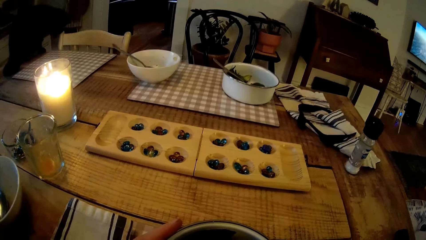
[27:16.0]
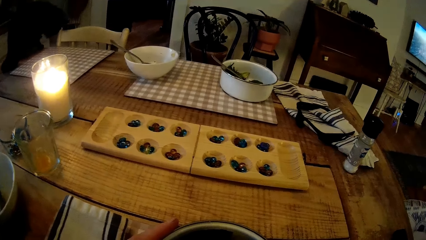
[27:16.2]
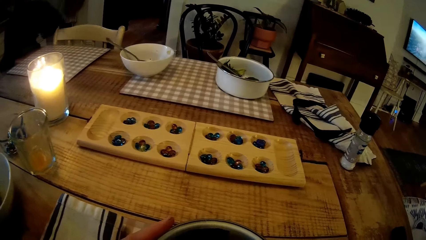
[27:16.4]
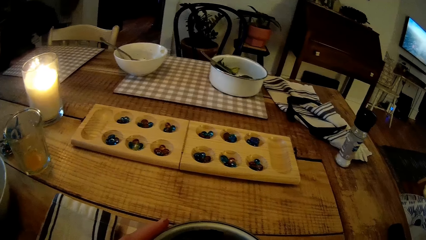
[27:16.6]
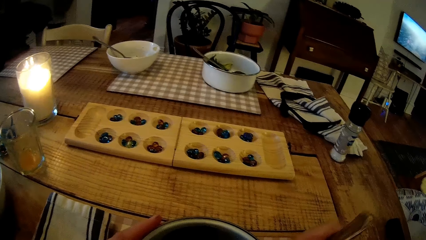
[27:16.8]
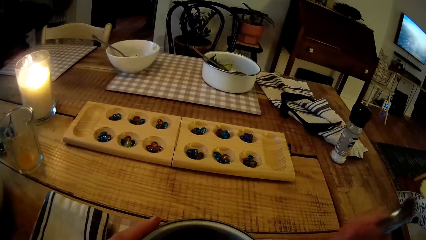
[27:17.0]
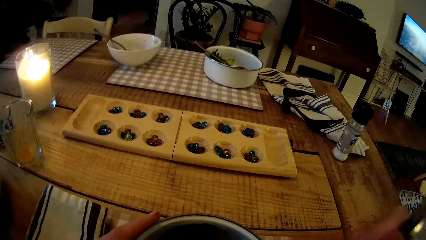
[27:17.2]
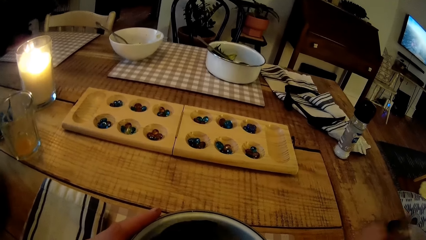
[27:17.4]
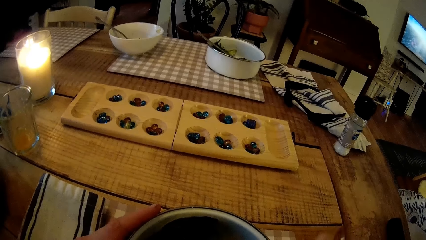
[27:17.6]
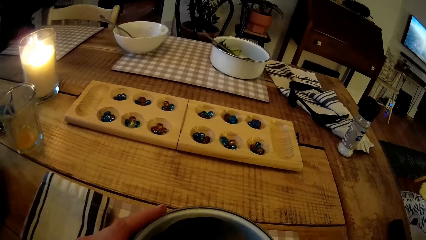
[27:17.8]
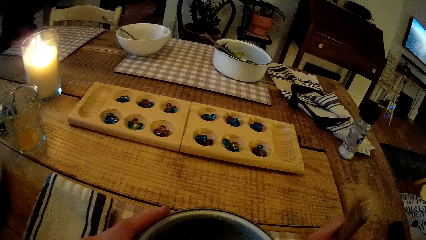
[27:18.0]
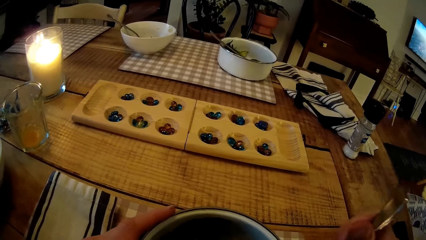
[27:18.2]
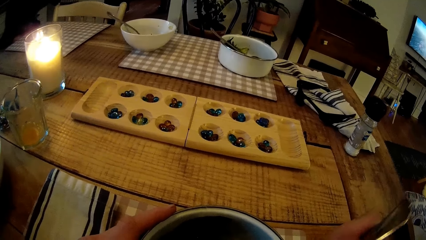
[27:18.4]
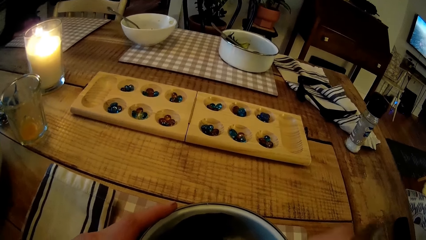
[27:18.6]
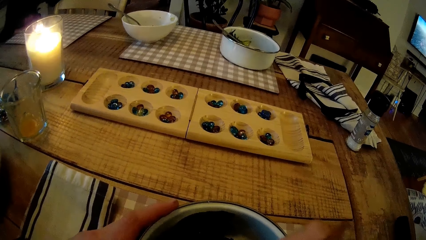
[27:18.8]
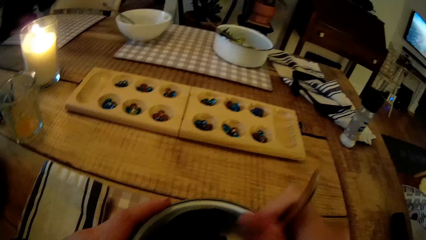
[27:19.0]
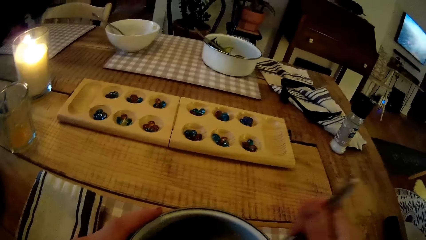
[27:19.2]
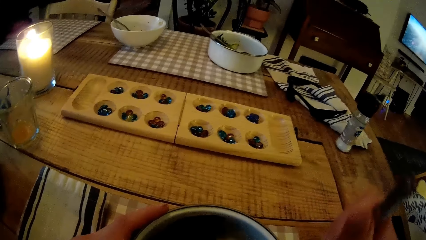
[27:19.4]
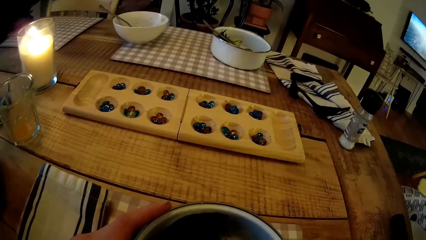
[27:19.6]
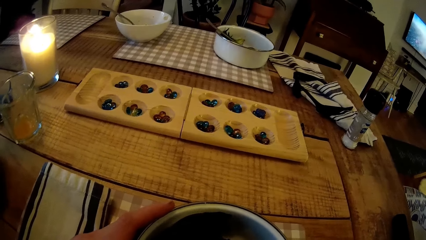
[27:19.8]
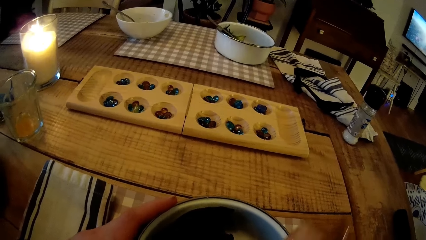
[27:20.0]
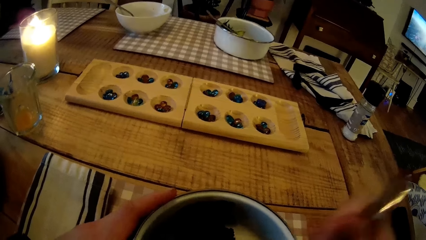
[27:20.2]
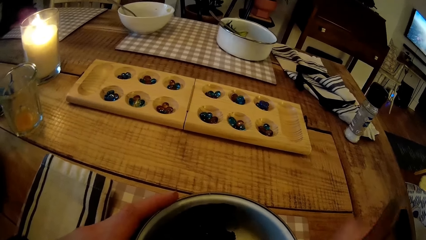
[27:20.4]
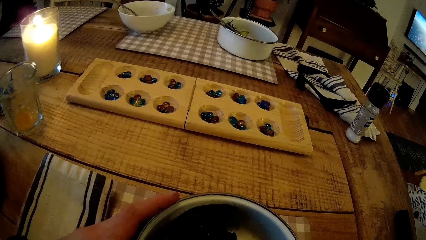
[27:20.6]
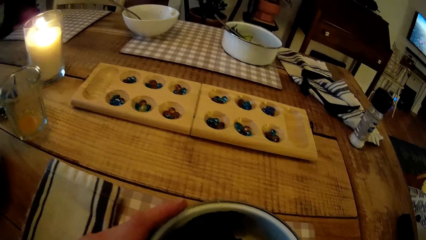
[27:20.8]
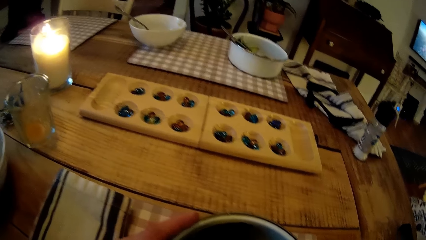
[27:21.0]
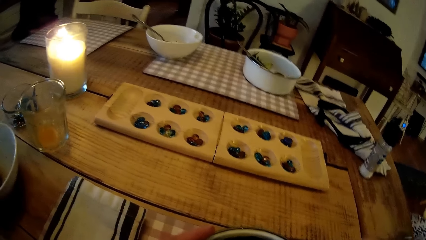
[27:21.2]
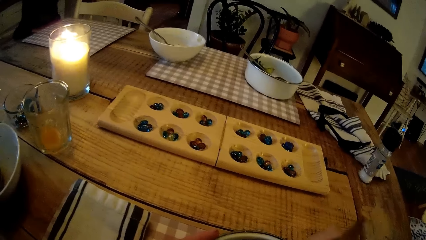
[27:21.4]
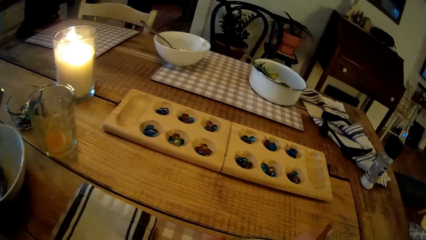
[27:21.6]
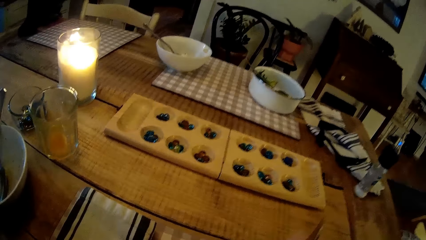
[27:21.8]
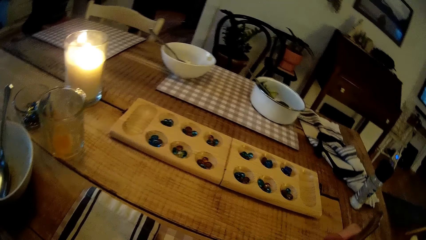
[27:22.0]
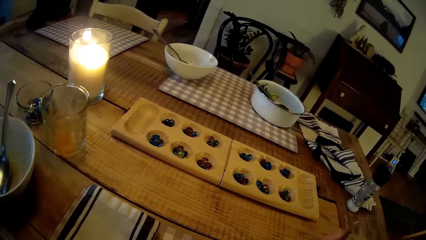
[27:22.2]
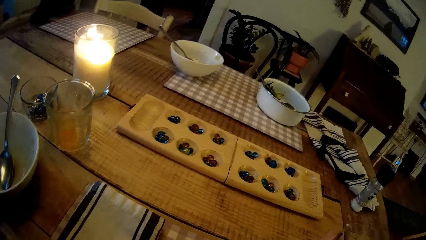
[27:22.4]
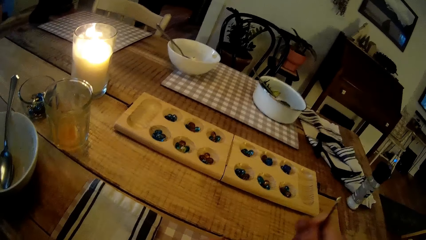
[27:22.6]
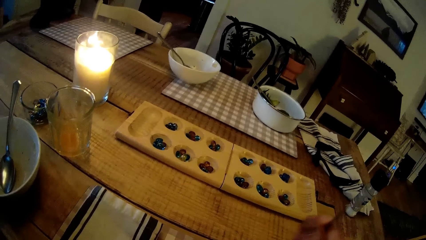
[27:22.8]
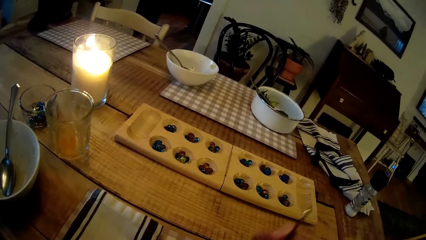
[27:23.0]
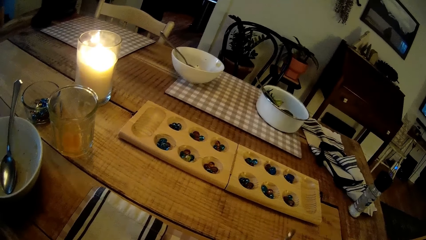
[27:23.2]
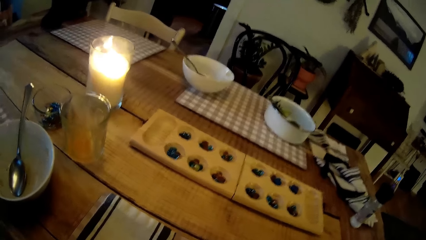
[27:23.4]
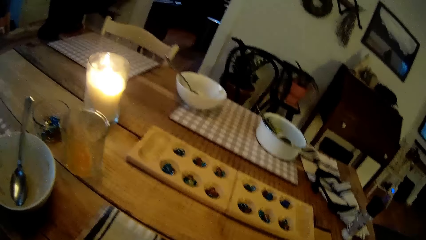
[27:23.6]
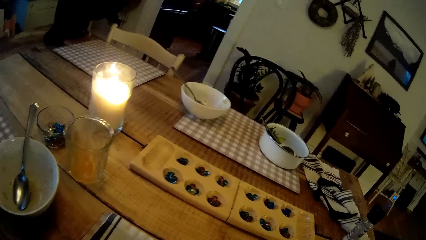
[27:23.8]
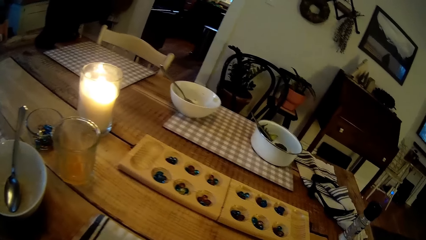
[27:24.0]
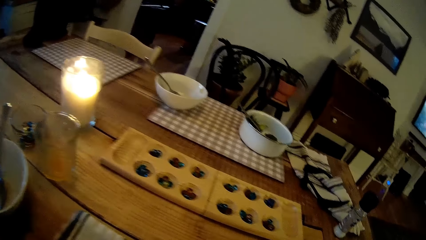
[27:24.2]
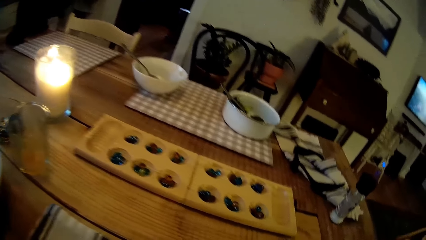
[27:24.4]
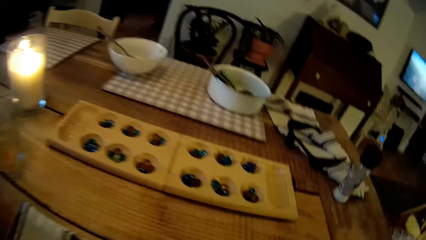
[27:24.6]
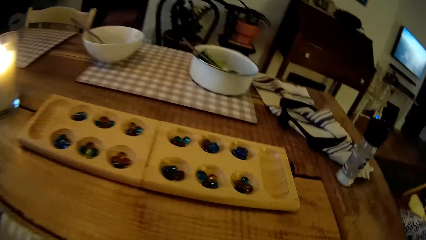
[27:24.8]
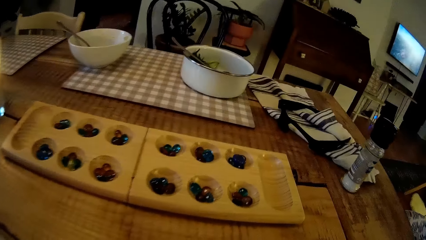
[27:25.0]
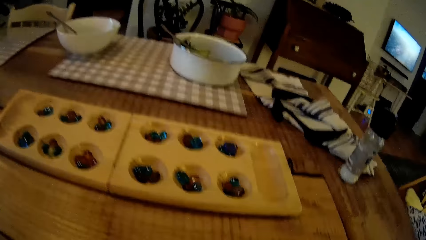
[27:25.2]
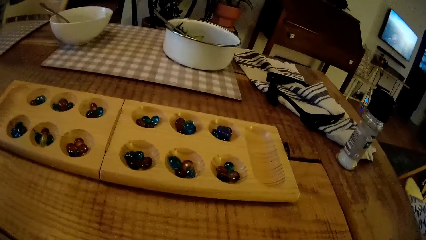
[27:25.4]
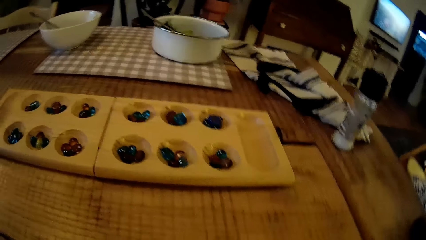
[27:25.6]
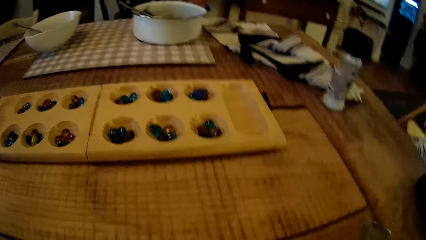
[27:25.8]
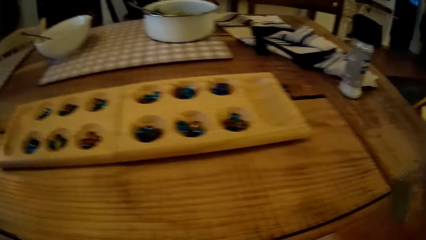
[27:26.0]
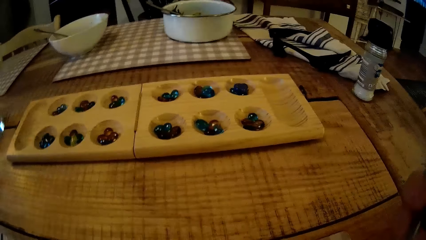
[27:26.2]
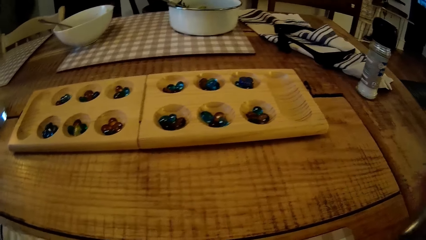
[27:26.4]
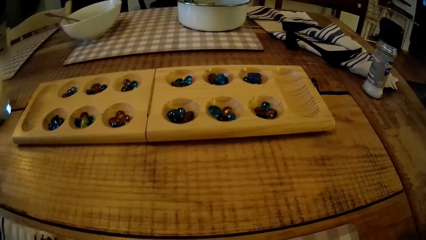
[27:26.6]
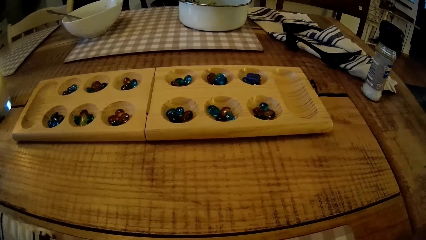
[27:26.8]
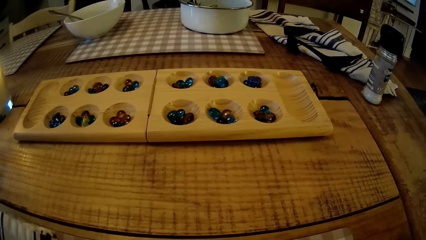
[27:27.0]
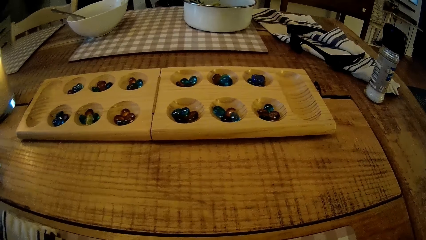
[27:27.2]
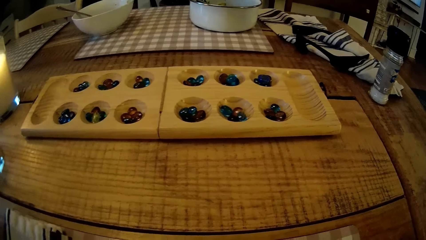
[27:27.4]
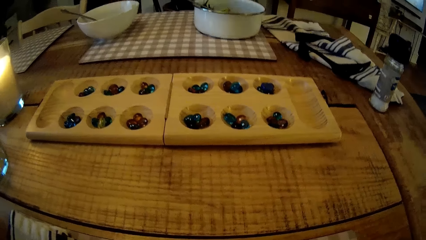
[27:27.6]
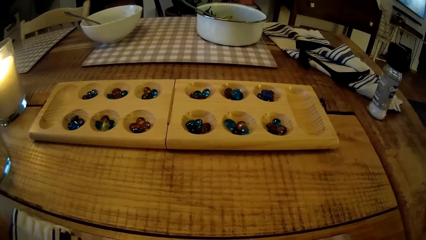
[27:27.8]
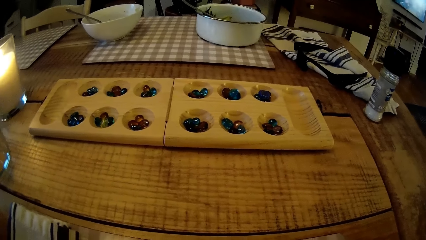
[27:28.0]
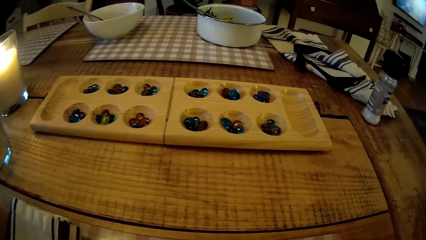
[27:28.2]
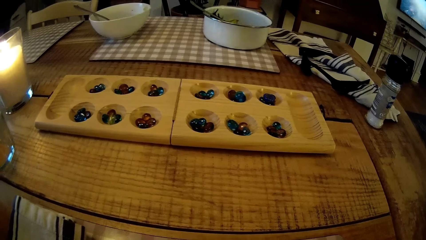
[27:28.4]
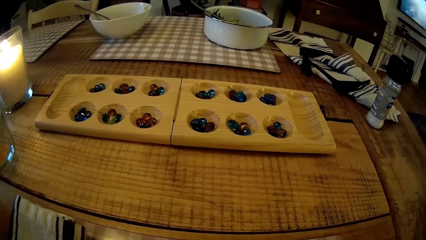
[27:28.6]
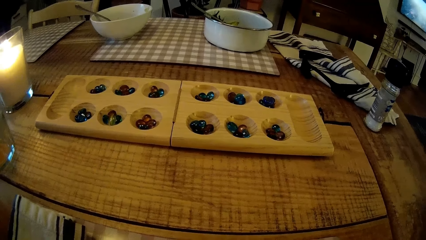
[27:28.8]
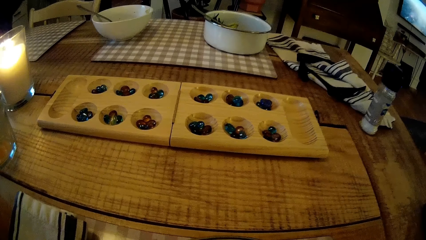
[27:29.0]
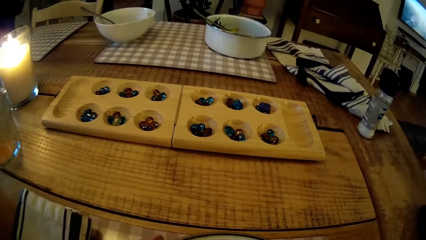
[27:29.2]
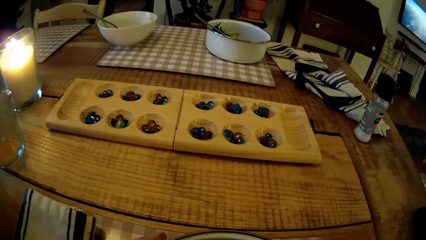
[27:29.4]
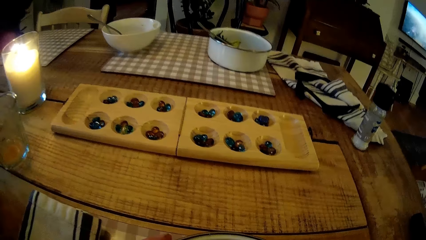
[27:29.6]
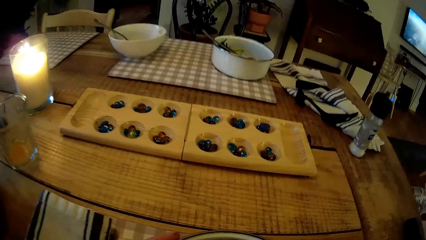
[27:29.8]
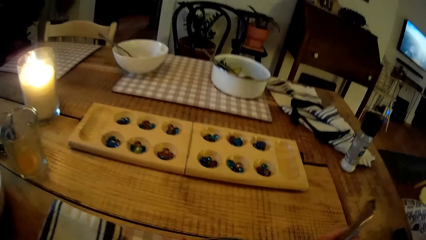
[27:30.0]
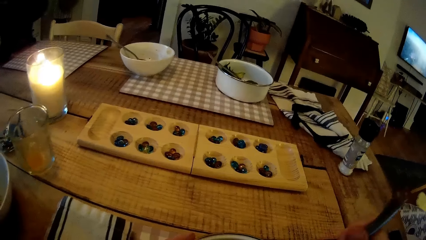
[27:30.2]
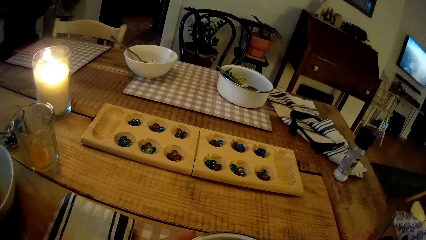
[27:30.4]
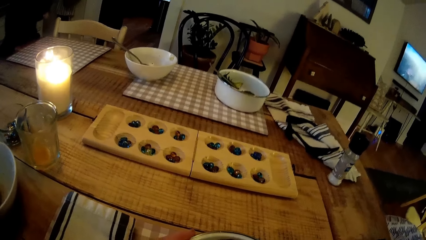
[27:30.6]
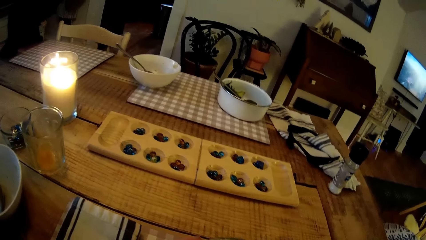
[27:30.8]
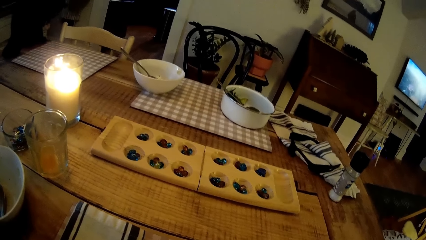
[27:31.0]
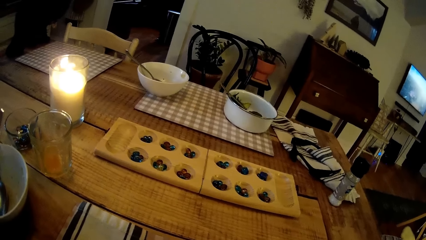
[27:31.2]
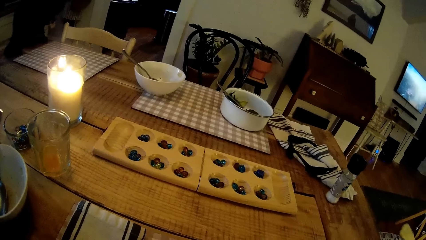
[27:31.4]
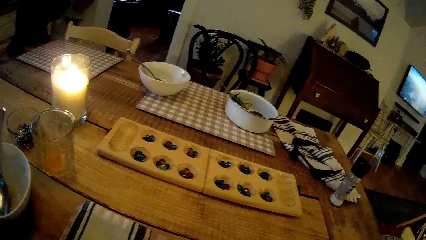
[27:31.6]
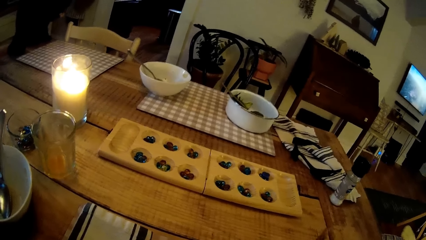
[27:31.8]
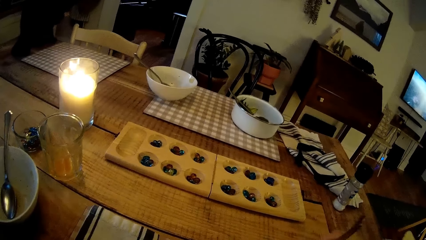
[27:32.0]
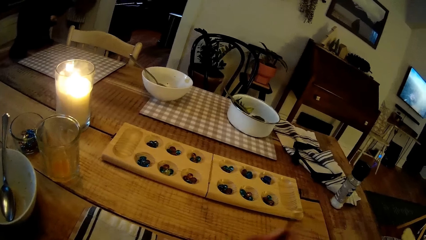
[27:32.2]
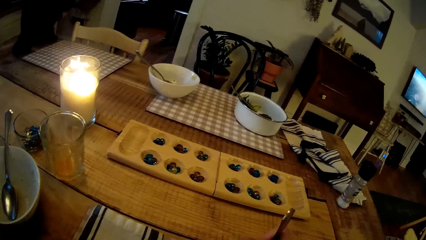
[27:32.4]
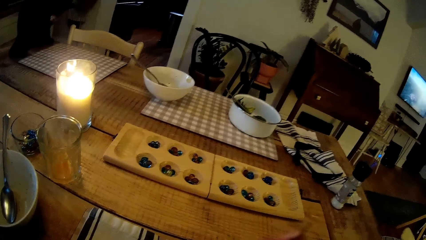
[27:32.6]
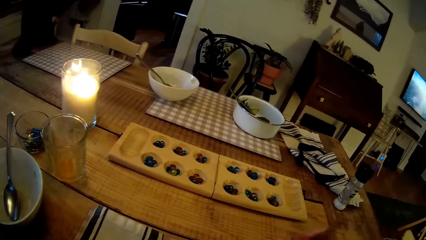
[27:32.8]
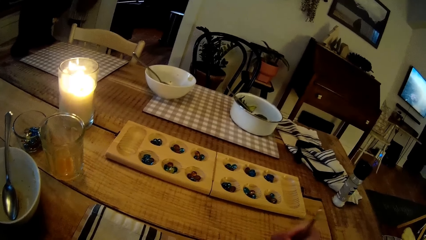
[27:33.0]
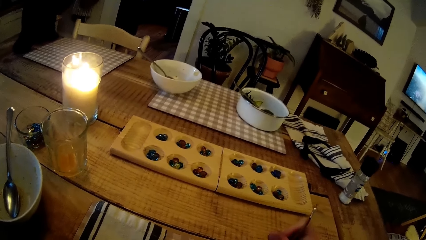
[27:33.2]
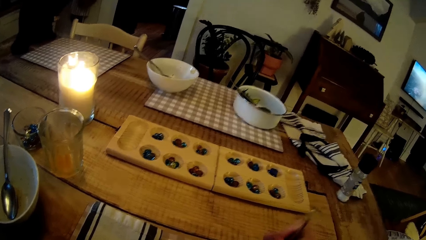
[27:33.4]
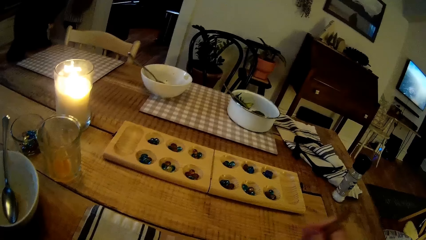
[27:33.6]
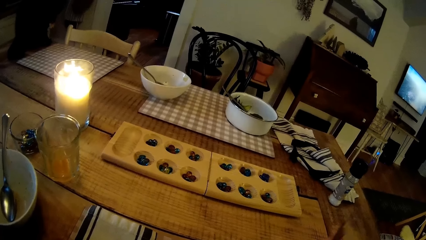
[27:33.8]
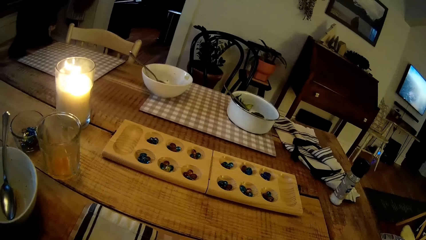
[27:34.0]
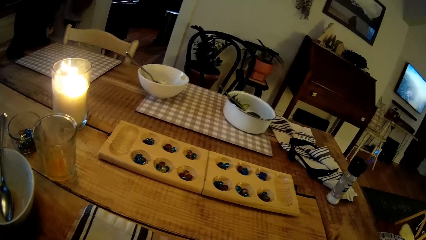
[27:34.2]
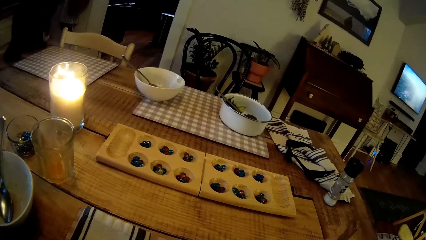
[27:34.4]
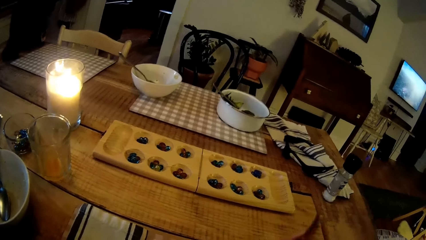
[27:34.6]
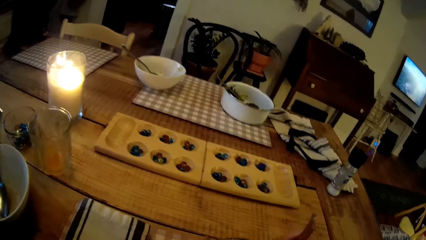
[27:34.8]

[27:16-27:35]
The camera wearer holds a bowl with his left hand. He stirs food in the bowl. He eats food with a spoon.
